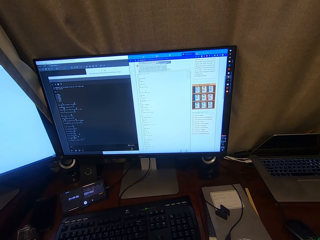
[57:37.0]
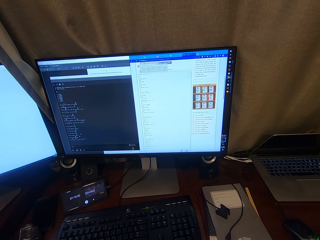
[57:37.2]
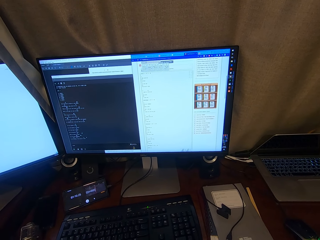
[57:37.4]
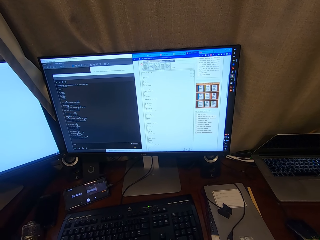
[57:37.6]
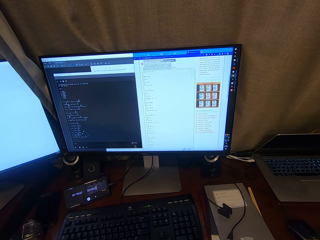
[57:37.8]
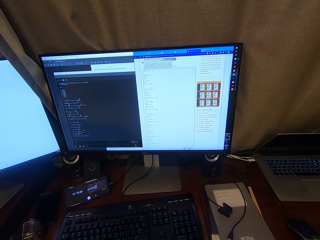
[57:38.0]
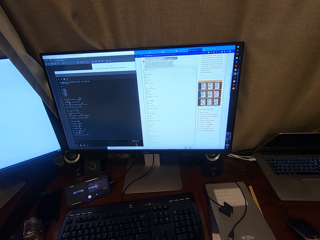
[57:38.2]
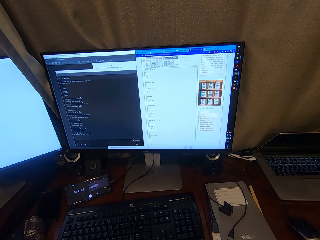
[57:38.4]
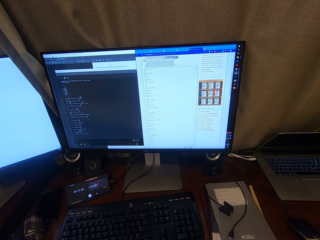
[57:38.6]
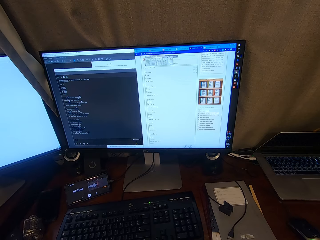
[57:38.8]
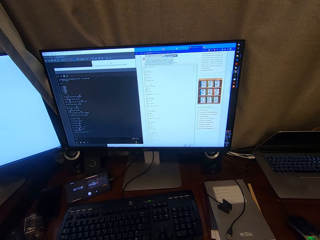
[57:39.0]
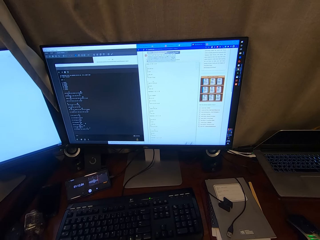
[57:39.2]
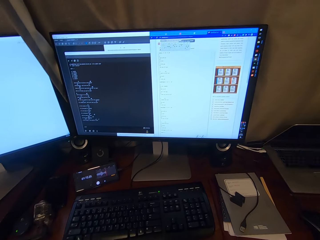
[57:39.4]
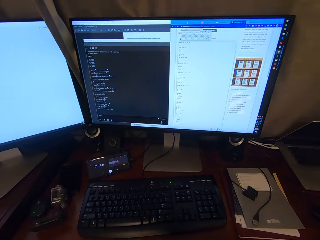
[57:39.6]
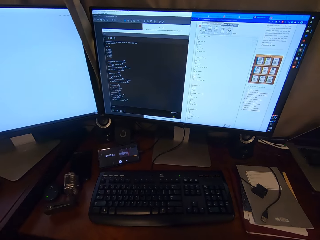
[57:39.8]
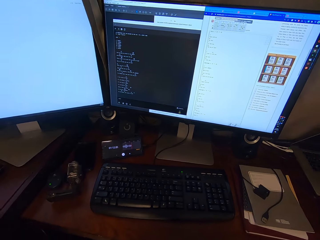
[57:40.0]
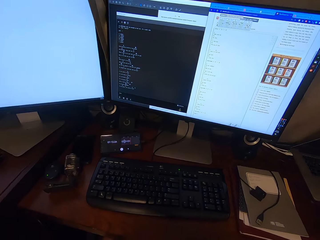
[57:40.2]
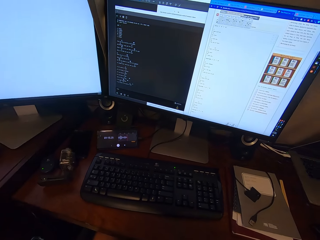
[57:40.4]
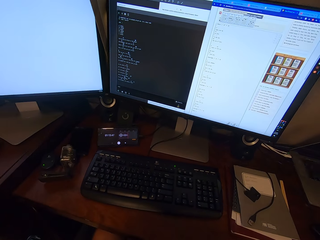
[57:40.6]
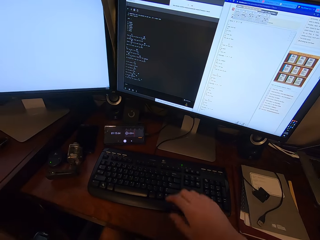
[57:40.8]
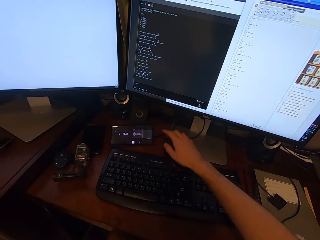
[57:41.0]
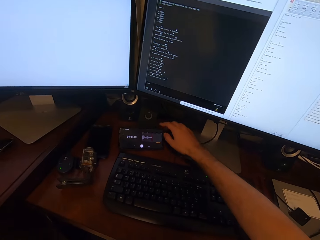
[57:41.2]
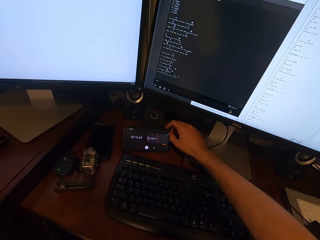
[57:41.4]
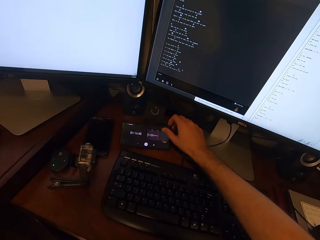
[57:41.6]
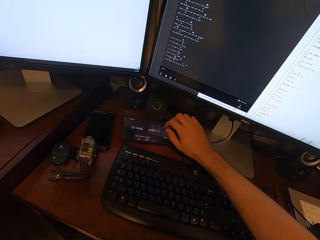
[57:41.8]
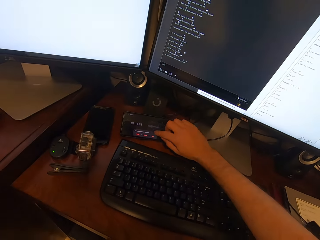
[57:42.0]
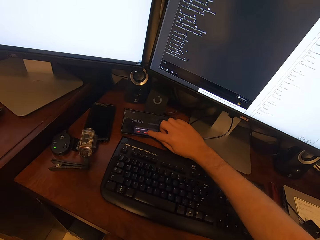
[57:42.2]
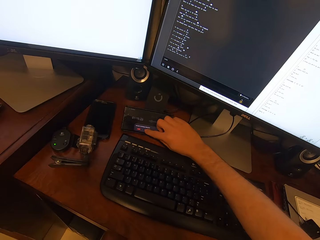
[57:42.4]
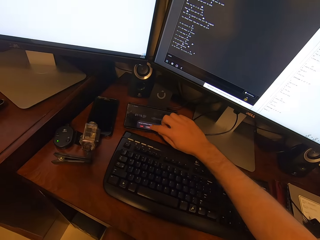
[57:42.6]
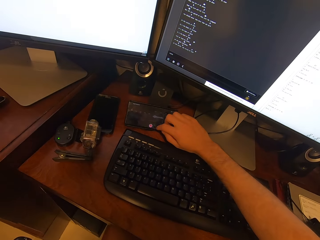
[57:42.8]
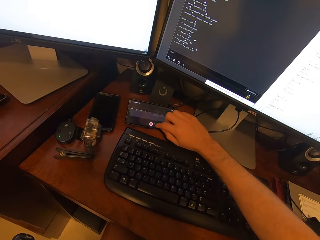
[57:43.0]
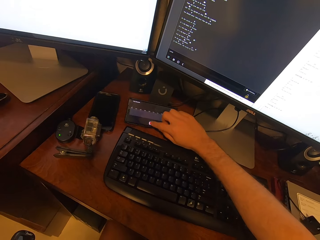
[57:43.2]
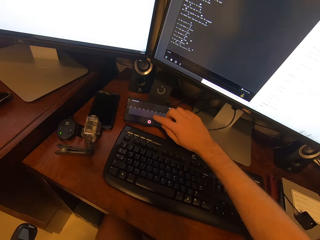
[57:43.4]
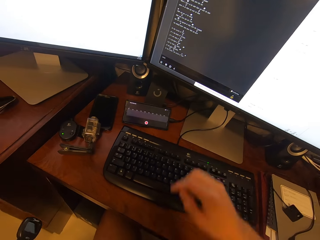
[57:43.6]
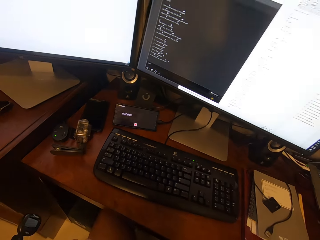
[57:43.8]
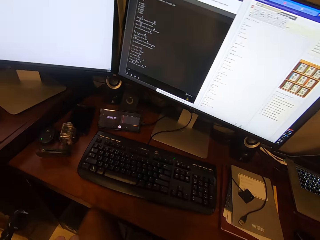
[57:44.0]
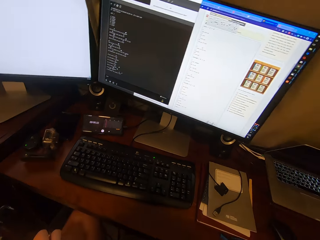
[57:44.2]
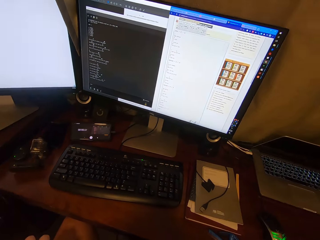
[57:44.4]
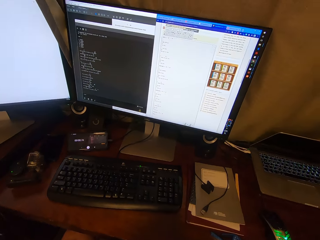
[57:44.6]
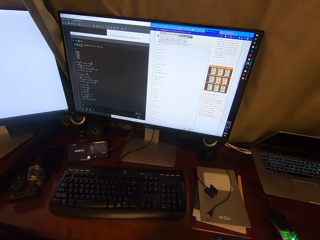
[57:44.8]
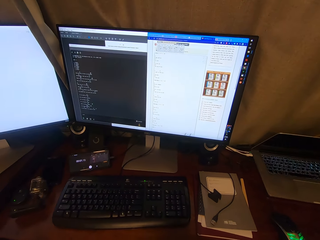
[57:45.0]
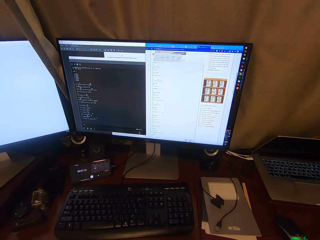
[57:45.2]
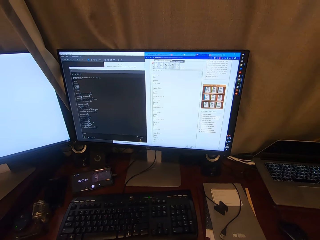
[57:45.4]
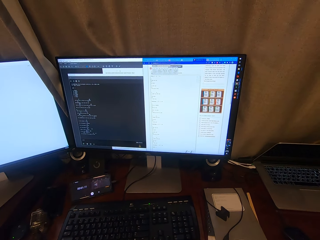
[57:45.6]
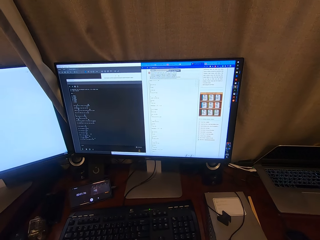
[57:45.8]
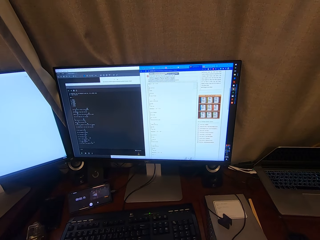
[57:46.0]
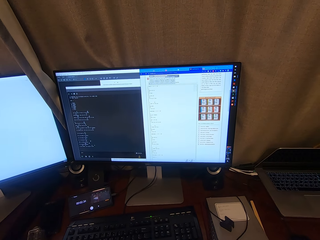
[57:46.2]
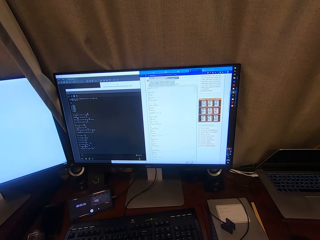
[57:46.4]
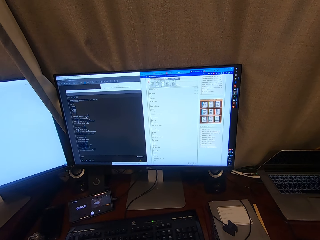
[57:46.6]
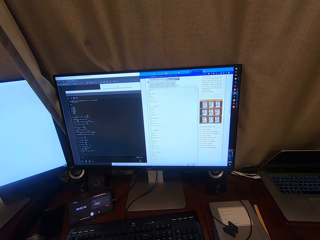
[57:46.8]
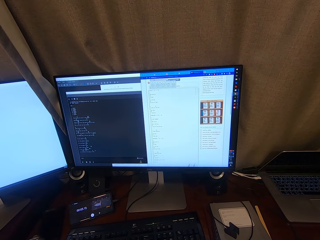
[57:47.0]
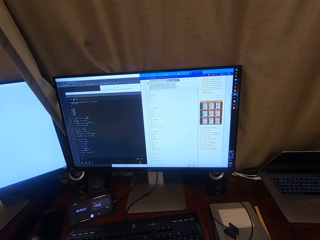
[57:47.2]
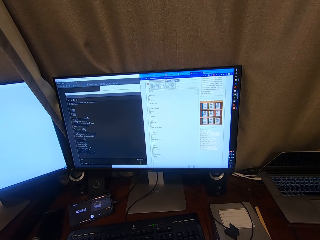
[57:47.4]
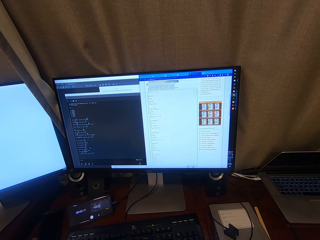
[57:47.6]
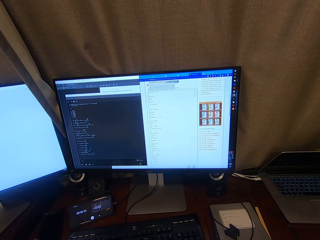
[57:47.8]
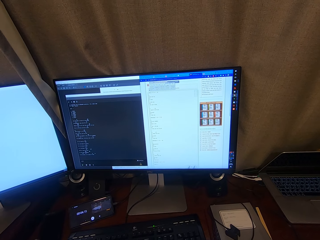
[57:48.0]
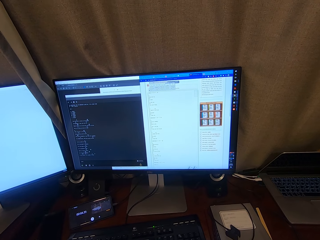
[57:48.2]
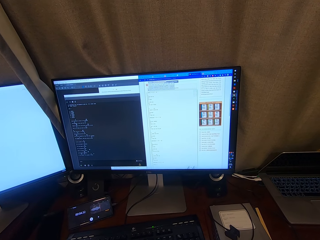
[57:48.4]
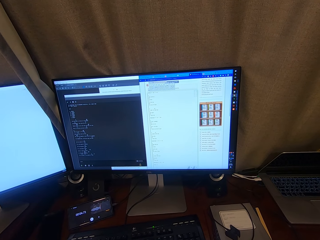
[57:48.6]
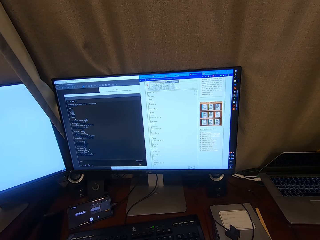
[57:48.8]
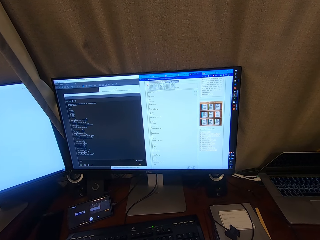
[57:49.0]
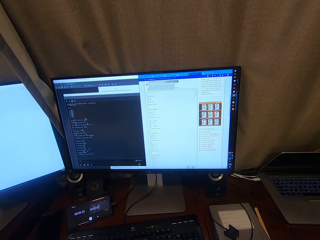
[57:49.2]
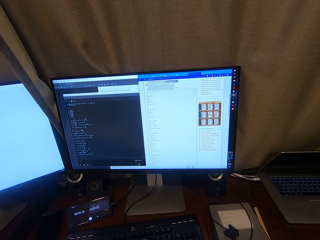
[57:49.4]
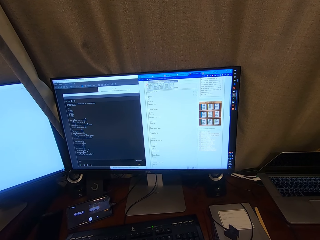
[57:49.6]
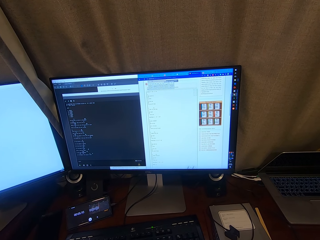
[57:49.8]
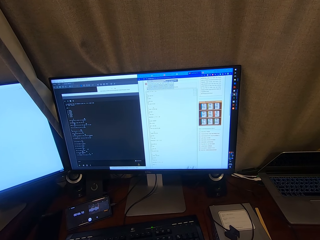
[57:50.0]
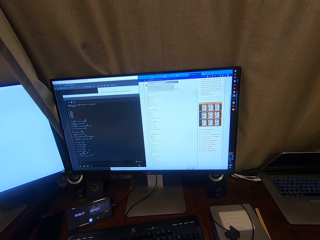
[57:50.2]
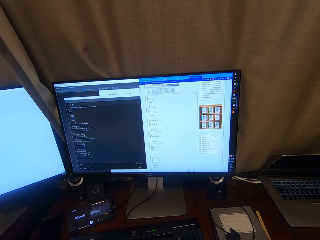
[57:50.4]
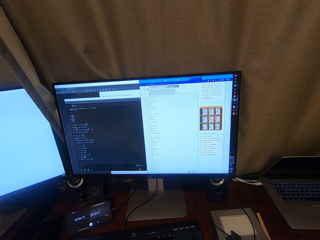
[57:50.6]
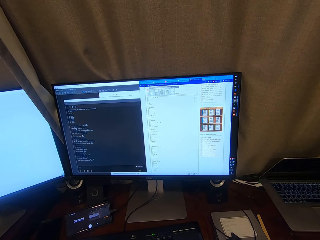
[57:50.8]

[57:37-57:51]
The camera wearer dials a phone. He resets his timer. He plays the guitar. He sings. He looks at a computer.

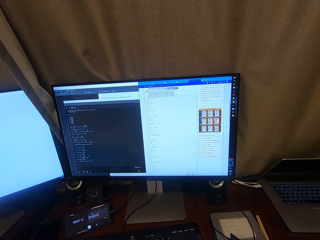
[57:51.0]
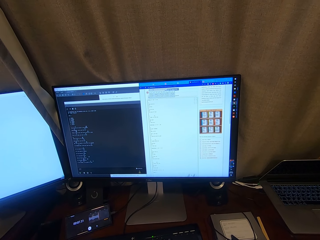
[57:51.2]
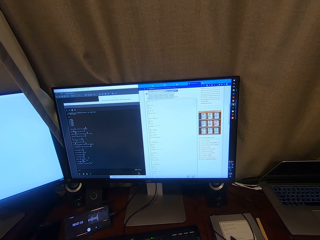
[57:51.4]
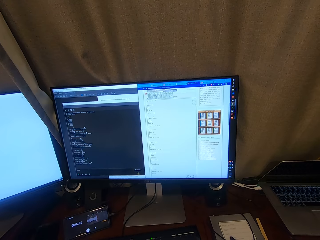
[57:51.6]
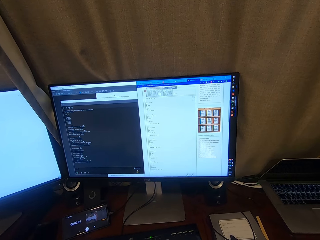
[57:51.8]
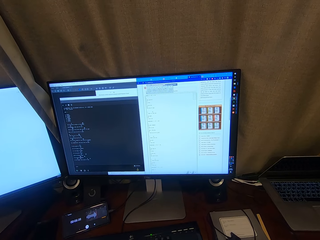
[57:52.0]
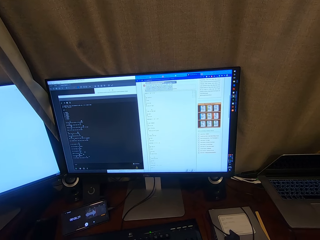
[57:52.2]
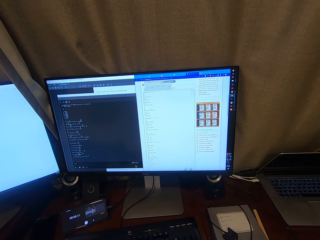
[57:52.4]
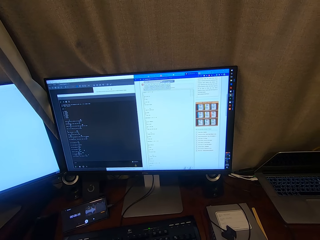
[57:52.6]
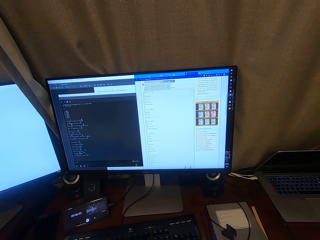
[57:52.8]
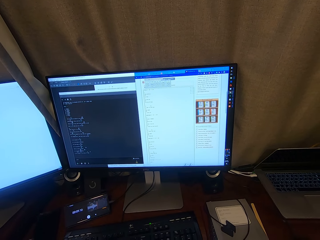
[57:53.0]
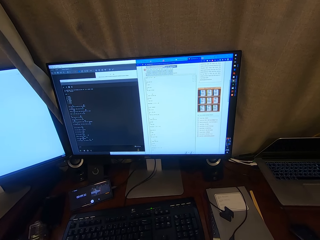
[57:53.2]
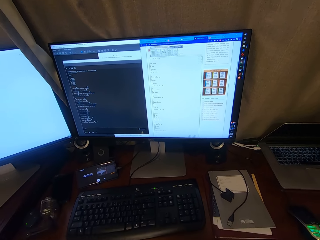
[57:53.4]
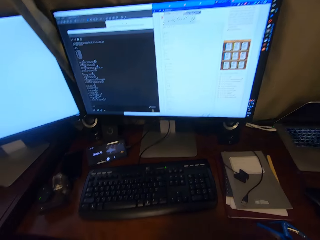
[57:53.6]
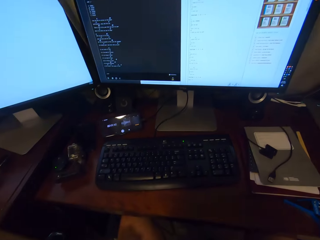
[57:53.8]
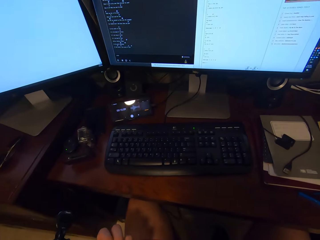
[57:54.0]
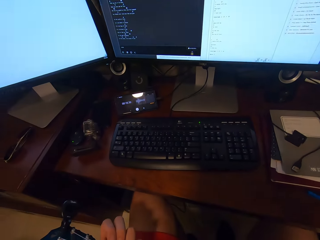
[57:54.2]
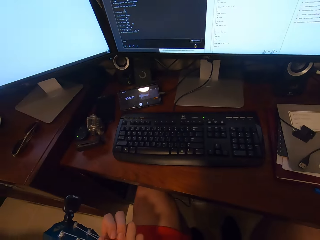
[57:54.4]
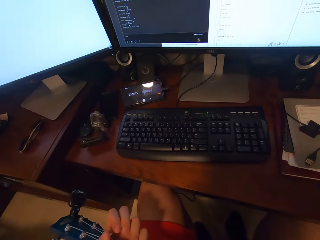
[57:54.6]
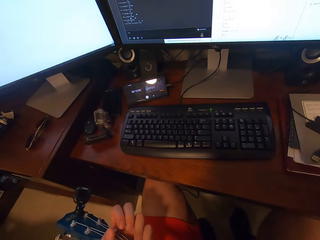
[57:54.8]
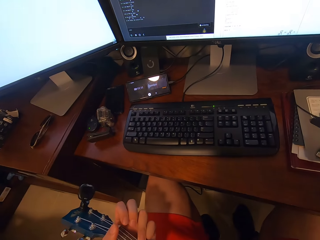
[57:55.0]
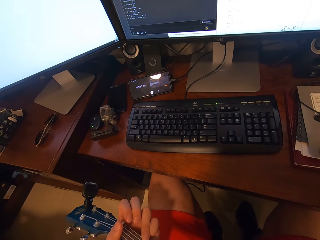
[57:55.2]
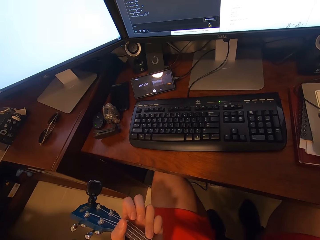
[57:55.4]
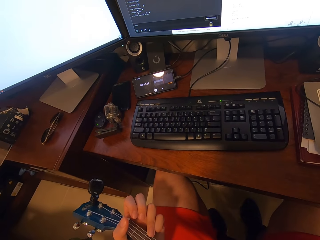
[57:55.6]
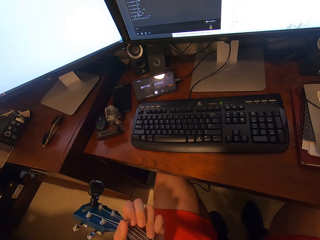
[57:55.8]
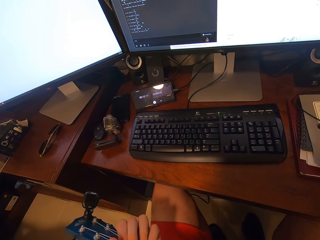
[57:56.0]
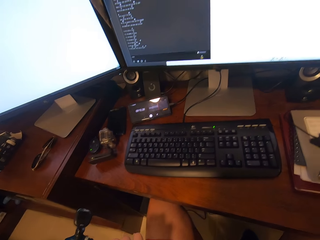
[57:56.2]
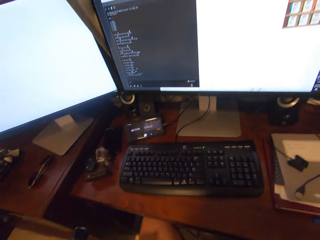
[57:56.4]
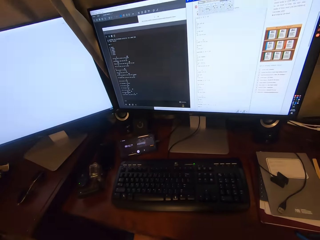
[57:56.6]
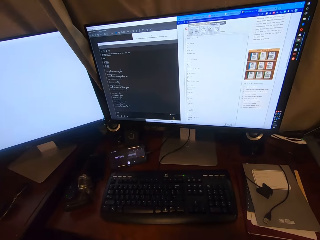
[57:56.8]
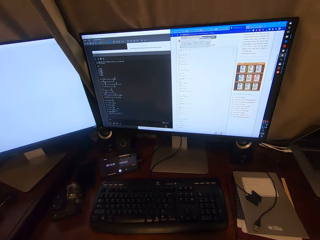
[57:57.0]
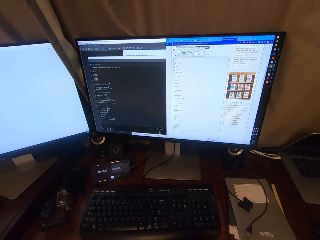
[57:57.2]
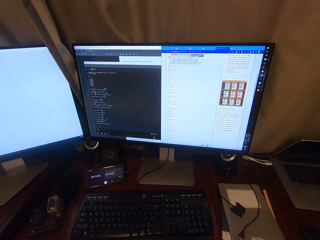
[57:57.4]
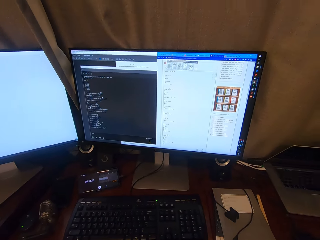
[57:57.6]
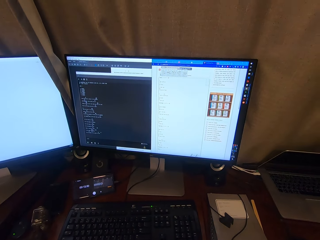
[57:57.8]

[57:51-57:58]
The camera wearer looks down to his guitar. He looks on a computer.
